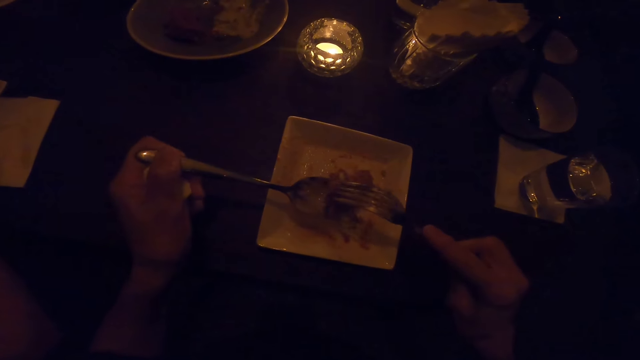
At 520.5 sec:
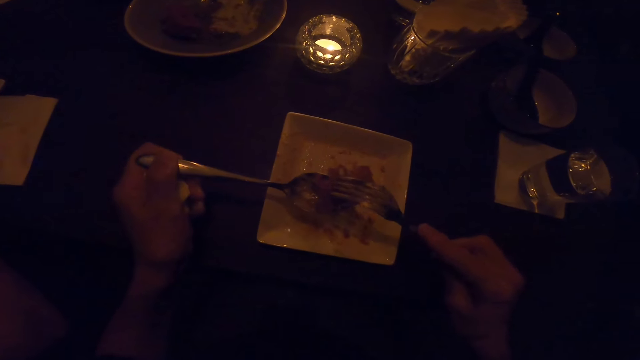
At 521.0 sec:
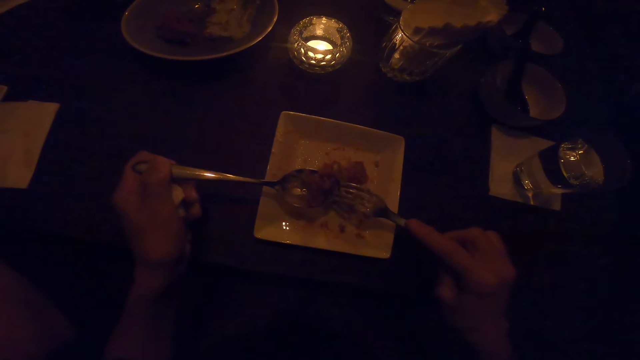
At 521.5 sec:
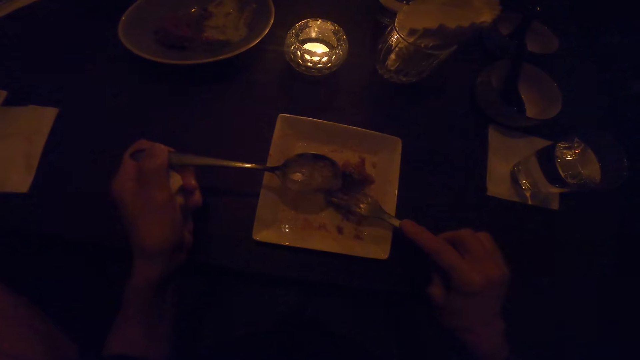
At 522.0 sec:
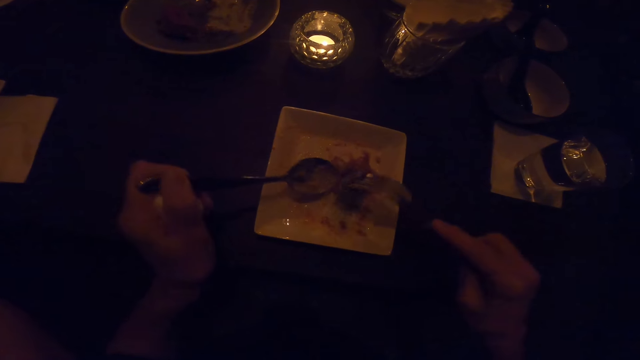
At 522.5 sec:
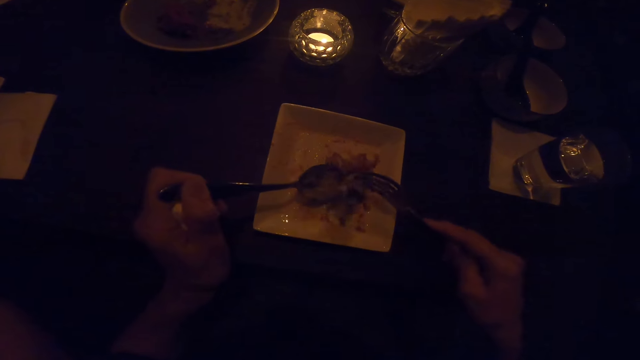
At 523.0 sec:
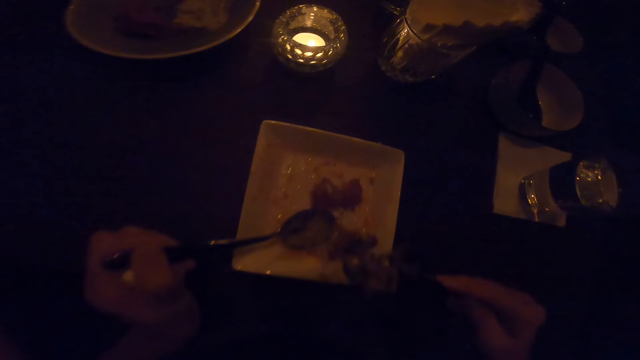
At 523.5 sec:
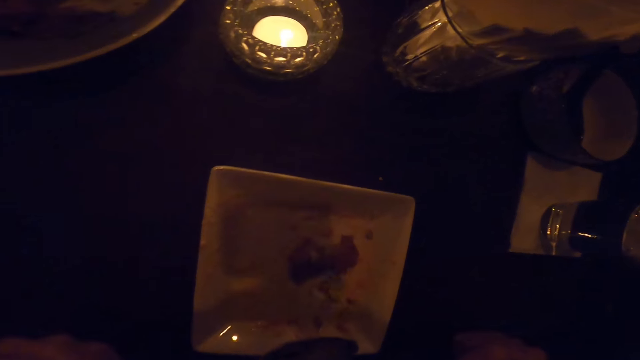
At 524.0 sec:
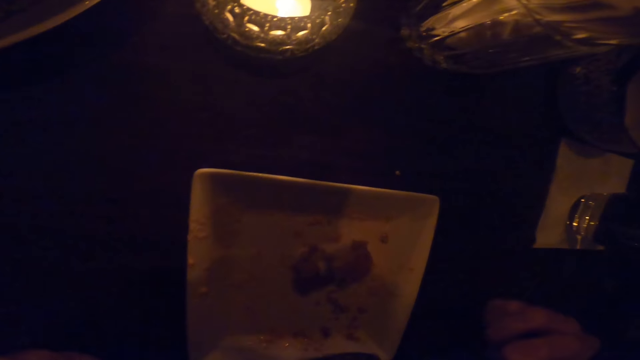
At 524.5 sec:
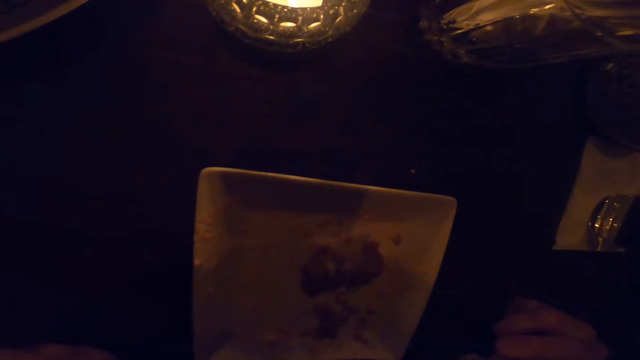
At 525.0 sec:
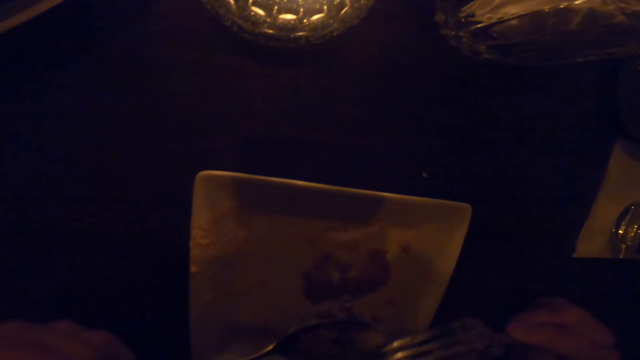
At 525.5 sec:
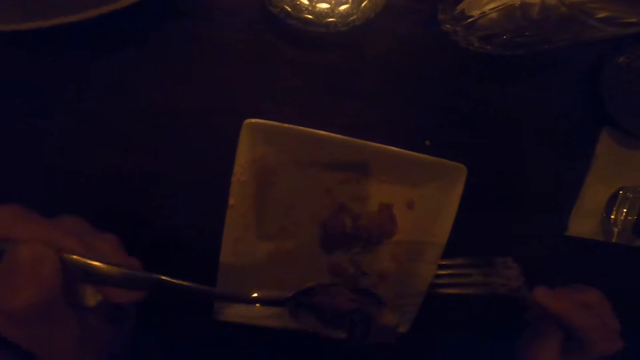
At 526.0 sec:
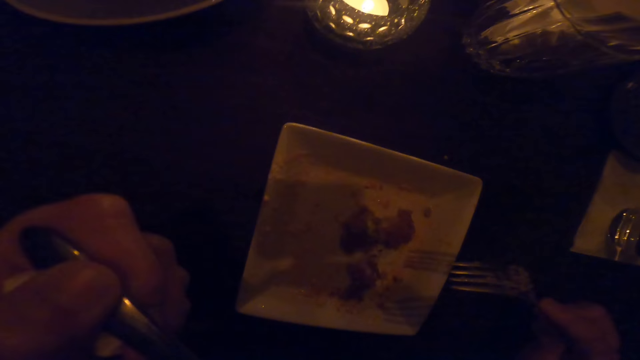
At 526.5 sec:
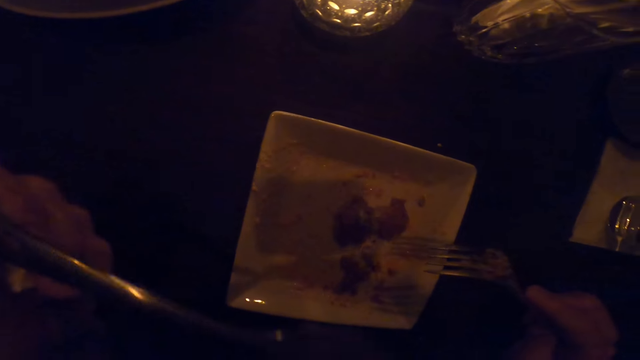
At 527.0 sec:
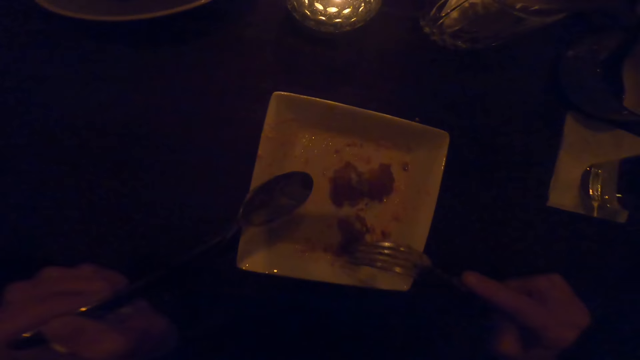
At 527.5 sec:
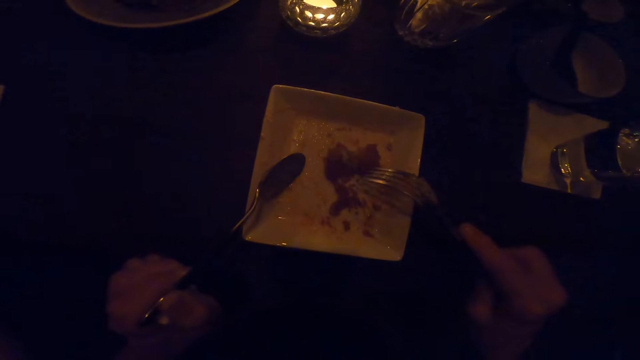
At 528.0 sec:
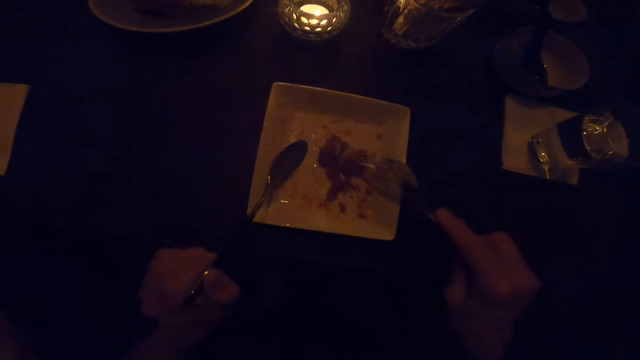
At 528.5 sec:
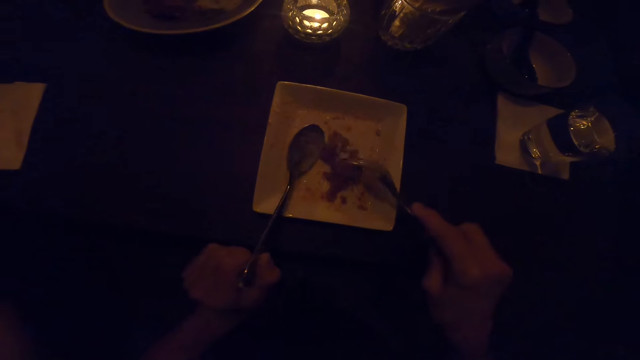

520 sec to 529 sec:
The camera wearer takes the meat. They eat the meat.

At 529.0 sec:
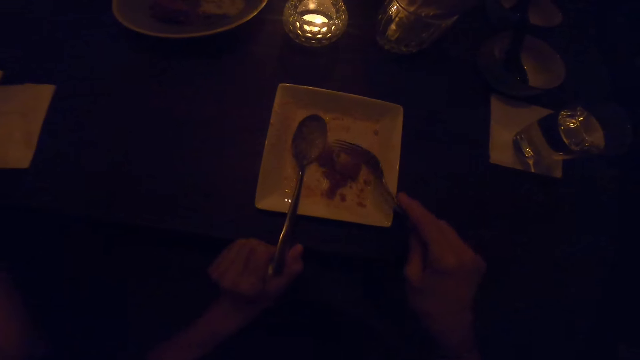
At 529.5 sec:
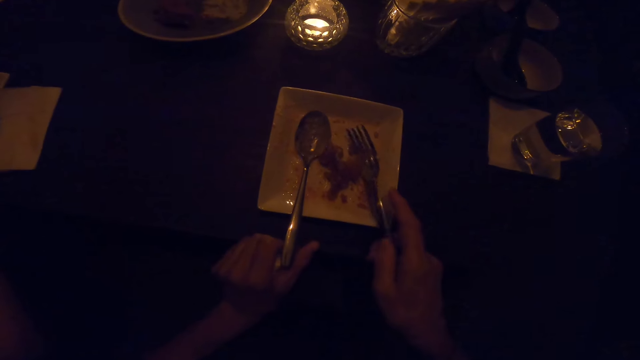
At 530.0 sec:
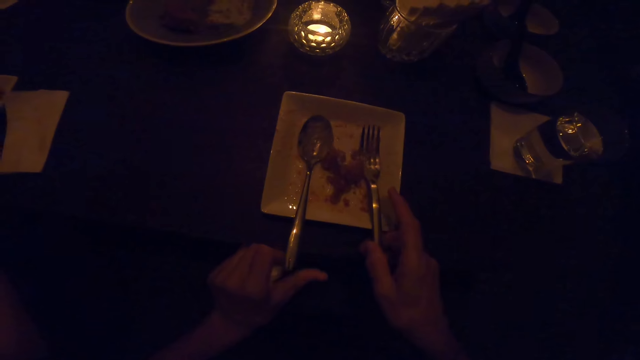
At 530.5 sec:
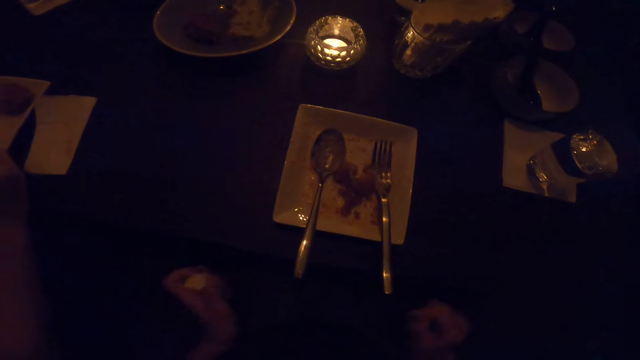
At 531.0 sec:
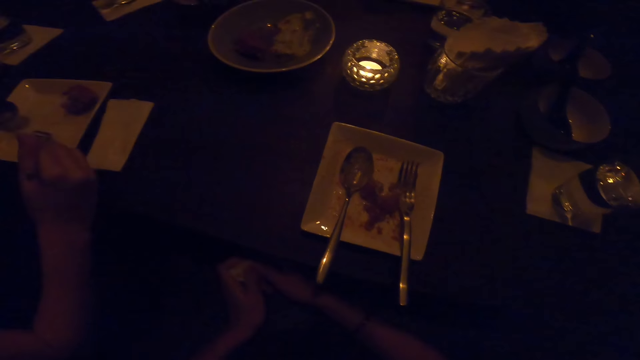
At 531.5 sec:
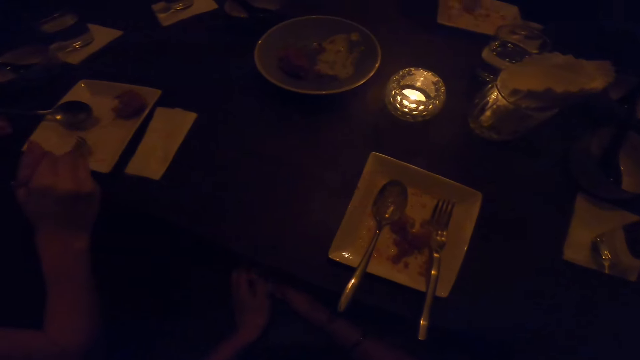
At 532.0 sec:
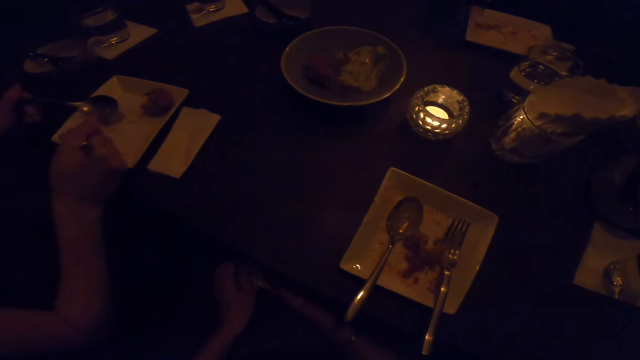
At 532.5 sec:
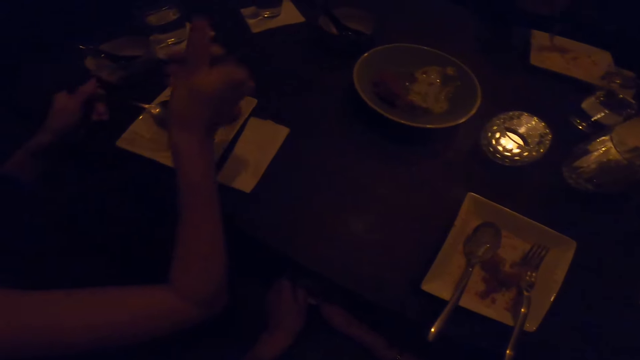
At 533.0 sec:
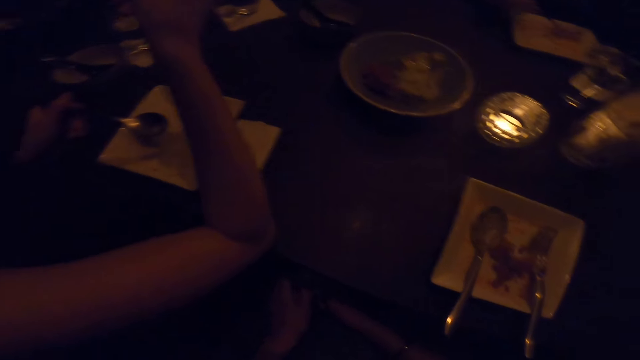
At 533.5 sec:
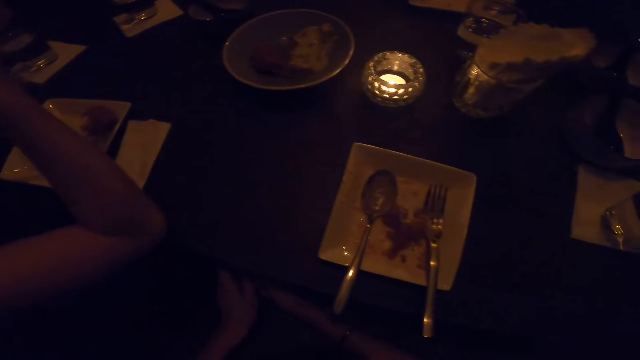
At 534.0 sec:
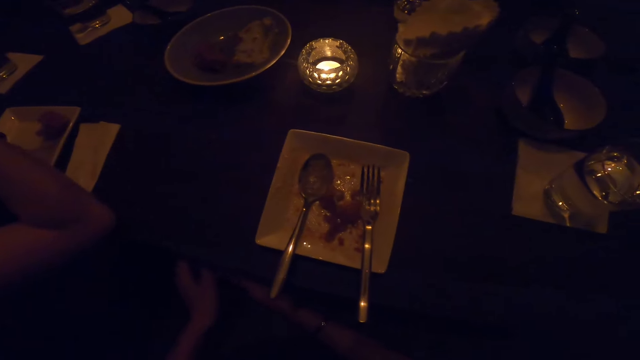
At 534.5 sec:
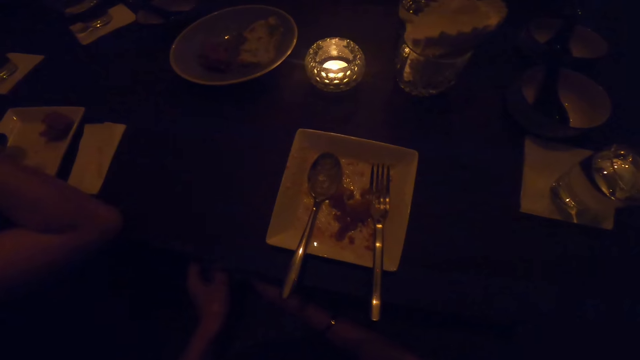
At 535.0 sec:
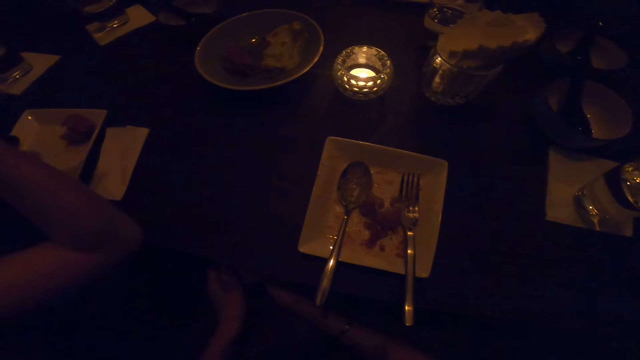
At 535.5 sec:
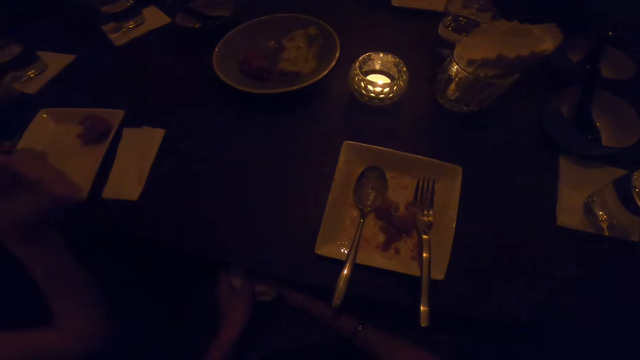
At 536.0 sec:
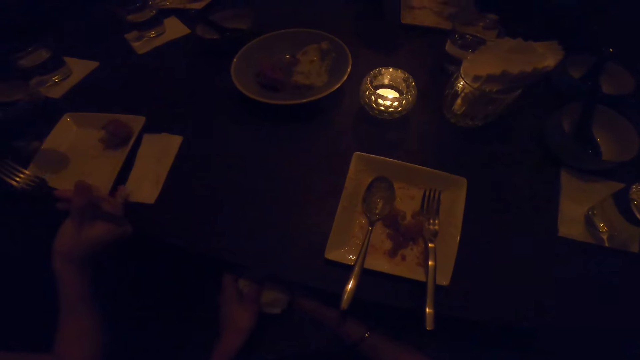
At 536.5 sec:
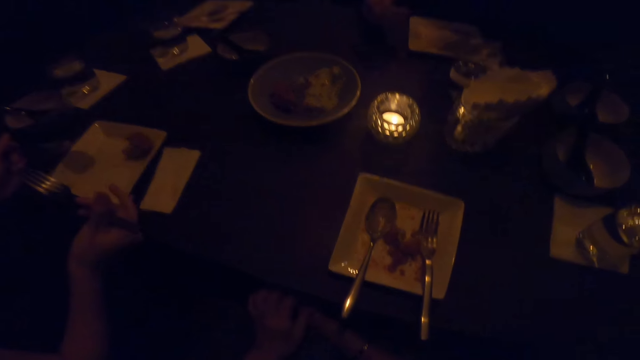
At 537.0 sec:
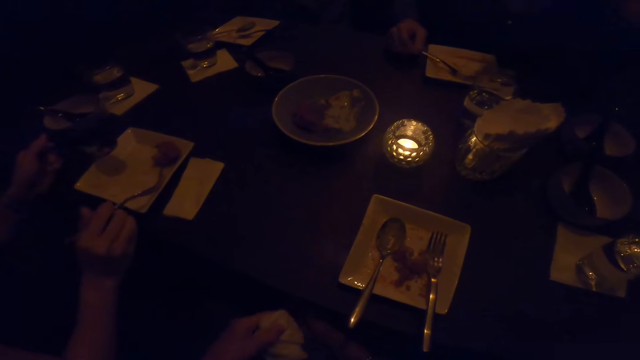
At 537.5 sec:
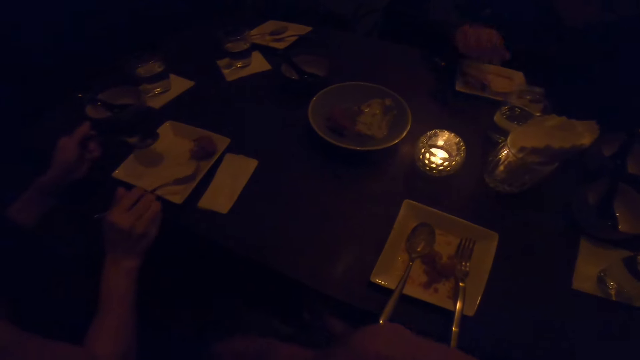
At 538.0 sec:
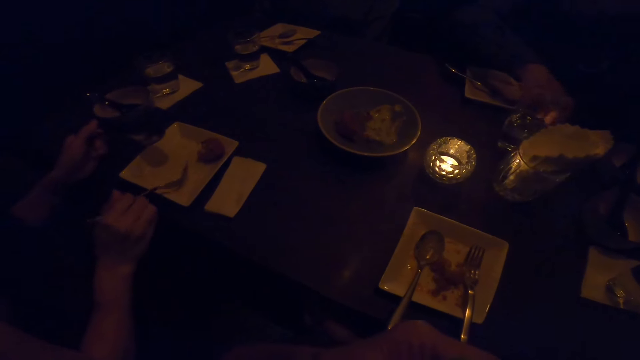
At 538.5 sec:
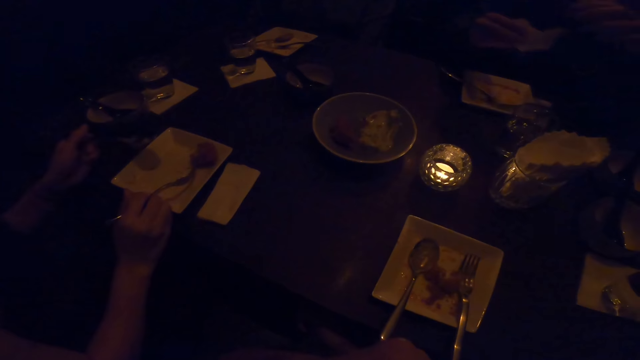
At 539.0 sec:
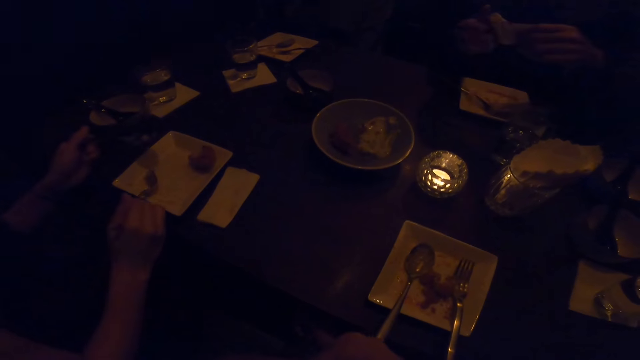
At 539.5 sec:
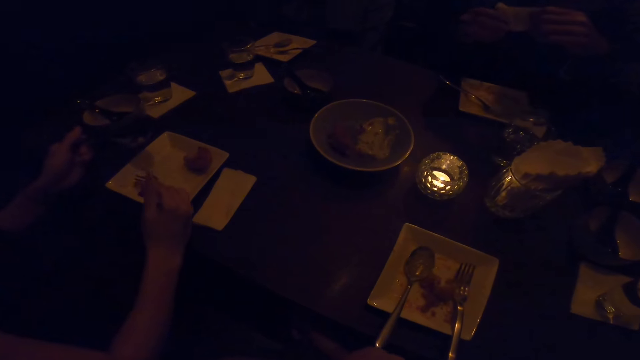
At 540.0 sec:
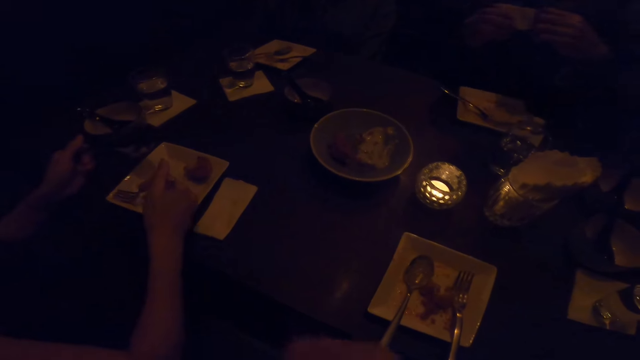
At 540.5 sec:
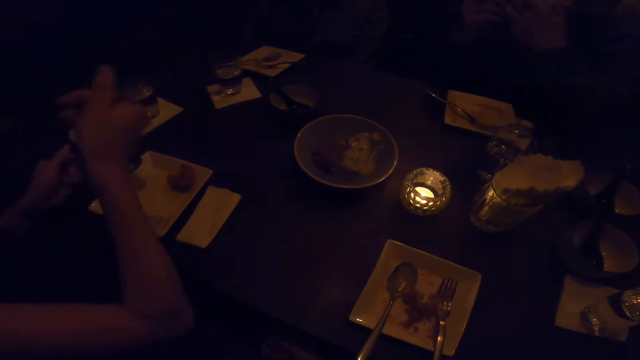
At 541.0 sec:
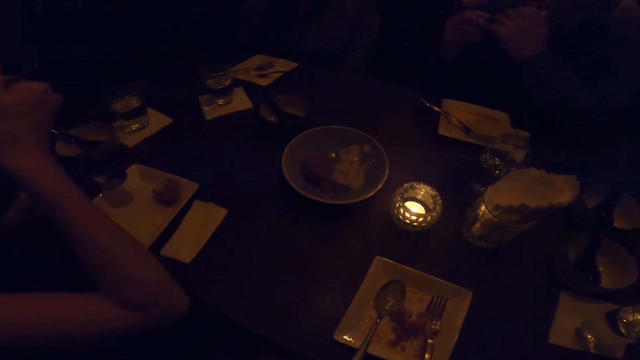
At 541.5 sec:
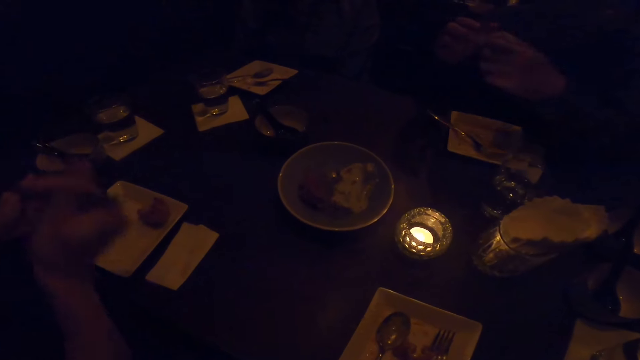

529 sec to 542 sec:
The camera wearer puts down the spoon. She stops eating from the plate on the table. She moves her hand. A man takes the food and eats the food. A woman takes the wipe on the table.
